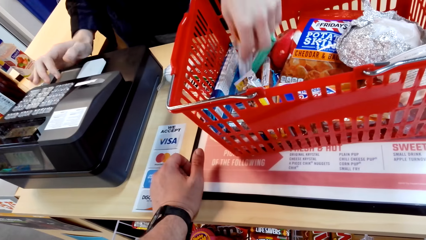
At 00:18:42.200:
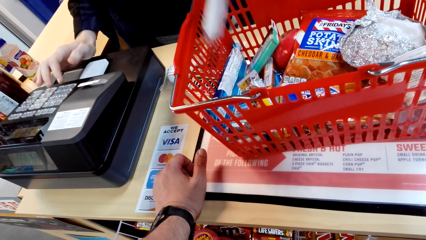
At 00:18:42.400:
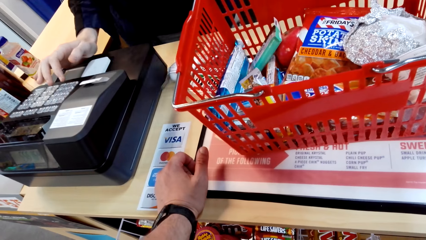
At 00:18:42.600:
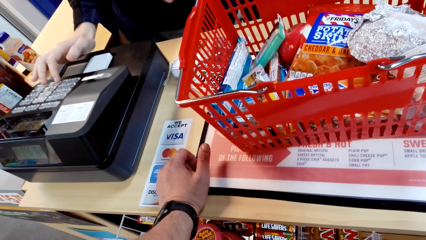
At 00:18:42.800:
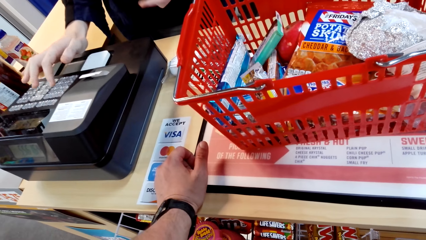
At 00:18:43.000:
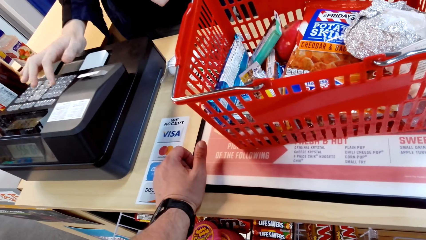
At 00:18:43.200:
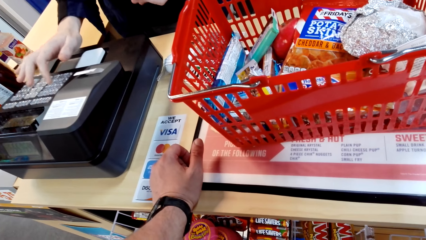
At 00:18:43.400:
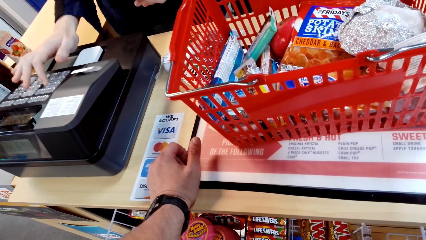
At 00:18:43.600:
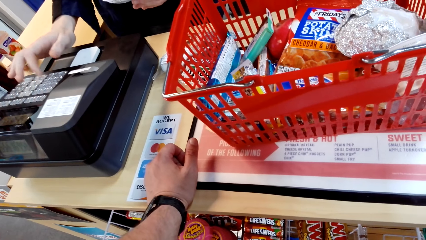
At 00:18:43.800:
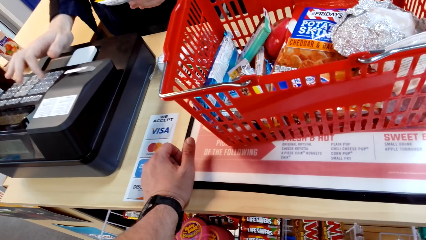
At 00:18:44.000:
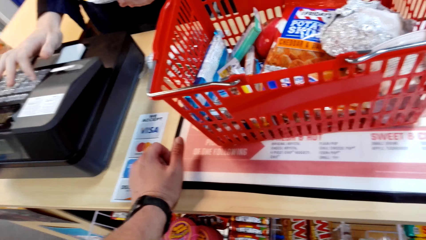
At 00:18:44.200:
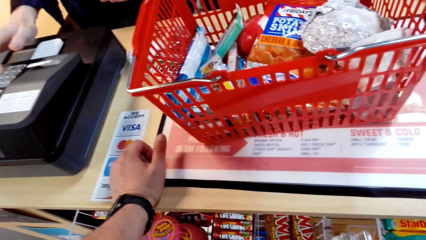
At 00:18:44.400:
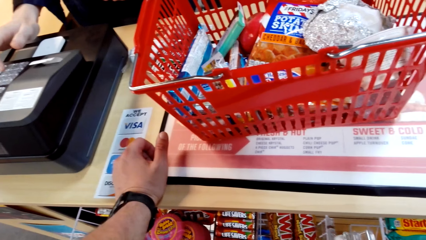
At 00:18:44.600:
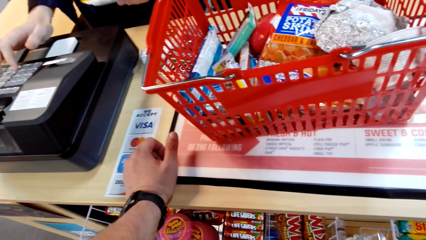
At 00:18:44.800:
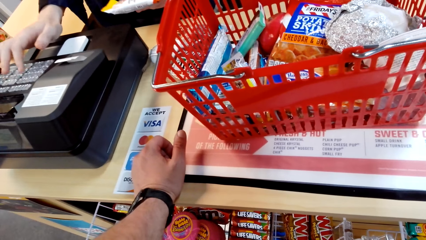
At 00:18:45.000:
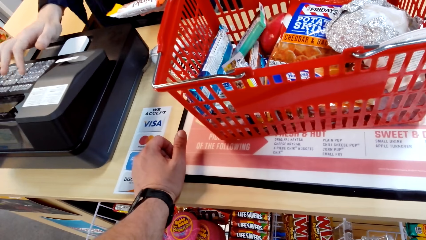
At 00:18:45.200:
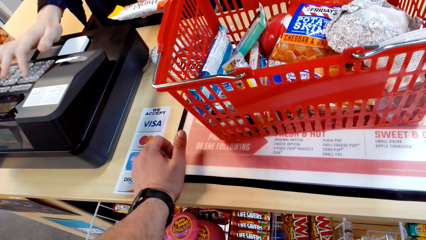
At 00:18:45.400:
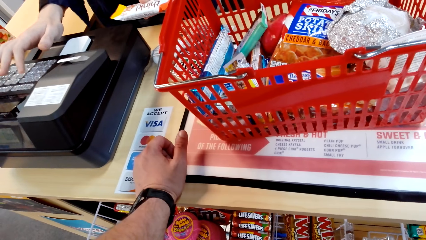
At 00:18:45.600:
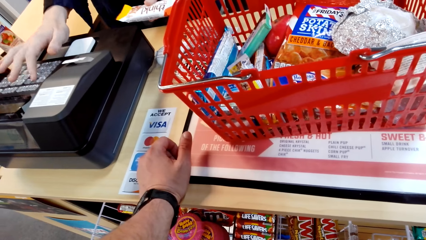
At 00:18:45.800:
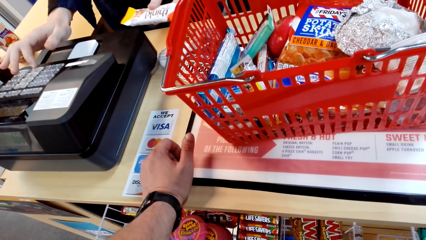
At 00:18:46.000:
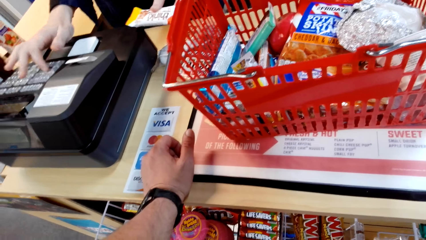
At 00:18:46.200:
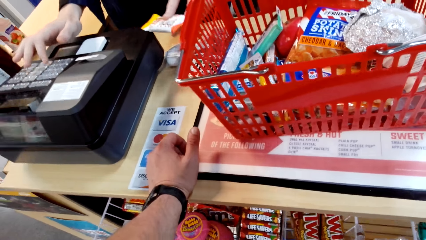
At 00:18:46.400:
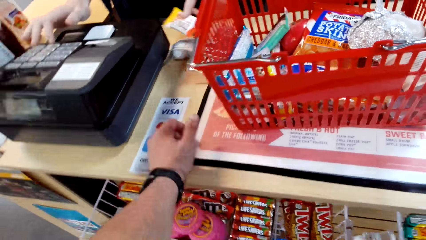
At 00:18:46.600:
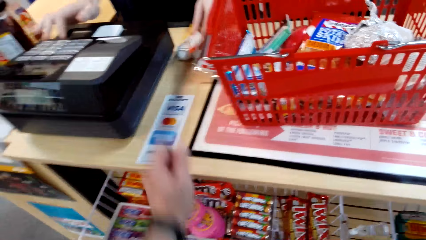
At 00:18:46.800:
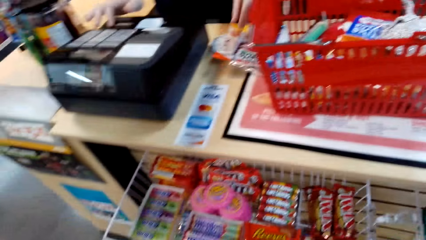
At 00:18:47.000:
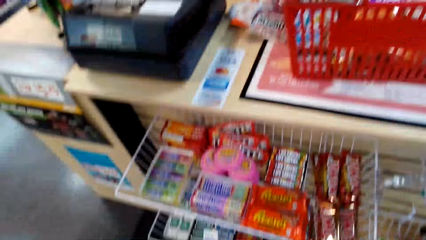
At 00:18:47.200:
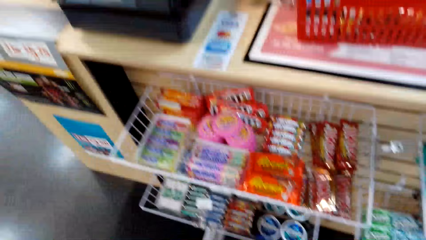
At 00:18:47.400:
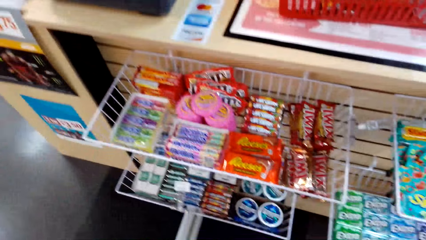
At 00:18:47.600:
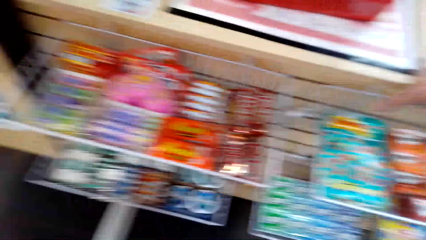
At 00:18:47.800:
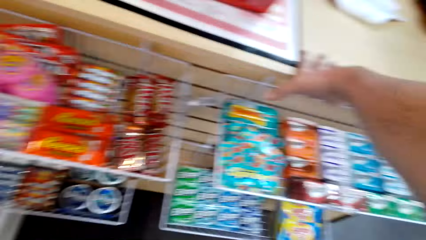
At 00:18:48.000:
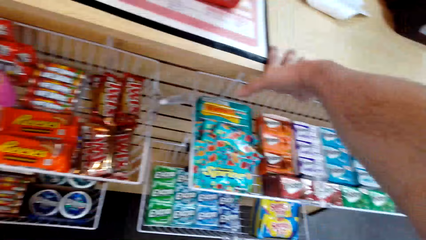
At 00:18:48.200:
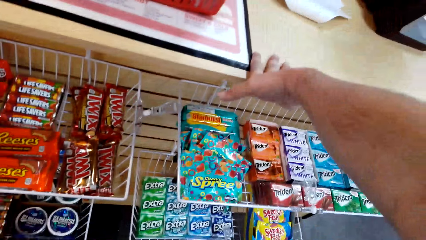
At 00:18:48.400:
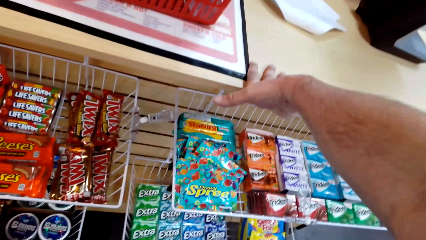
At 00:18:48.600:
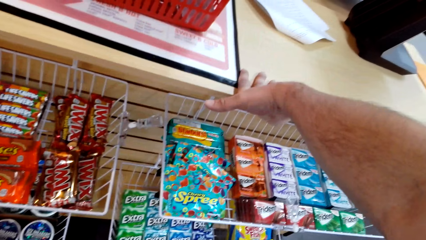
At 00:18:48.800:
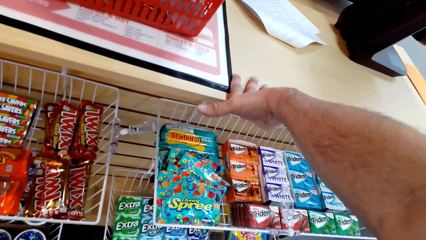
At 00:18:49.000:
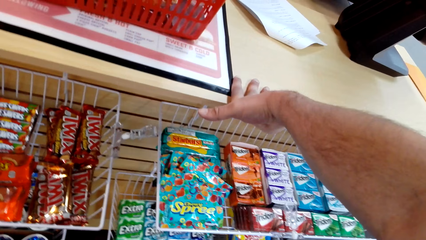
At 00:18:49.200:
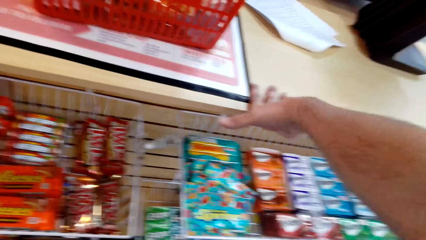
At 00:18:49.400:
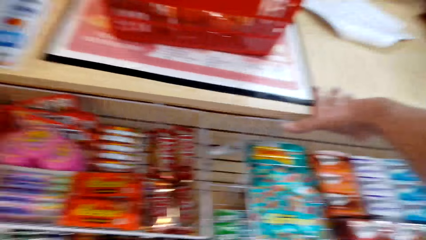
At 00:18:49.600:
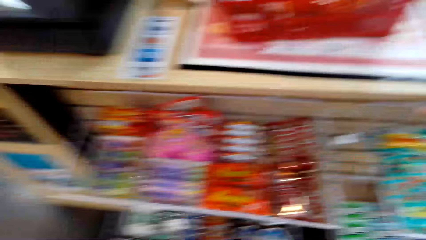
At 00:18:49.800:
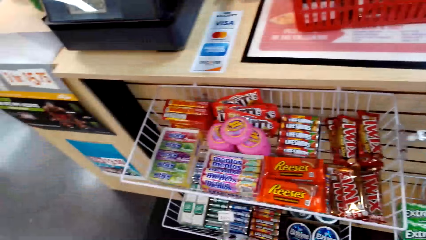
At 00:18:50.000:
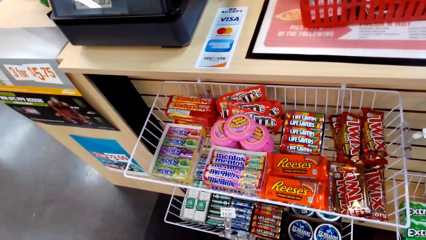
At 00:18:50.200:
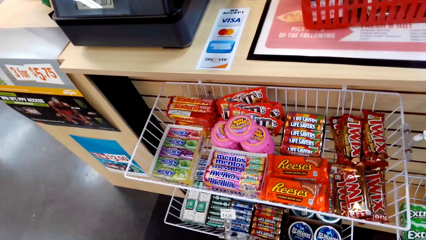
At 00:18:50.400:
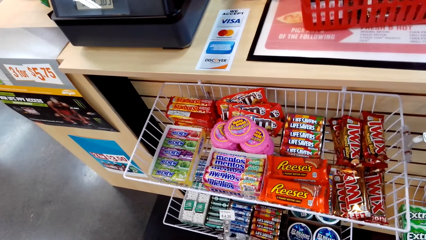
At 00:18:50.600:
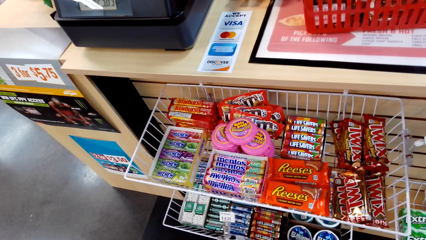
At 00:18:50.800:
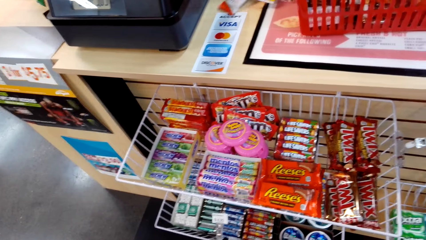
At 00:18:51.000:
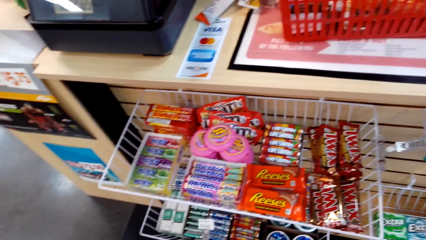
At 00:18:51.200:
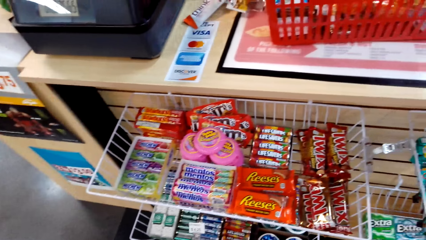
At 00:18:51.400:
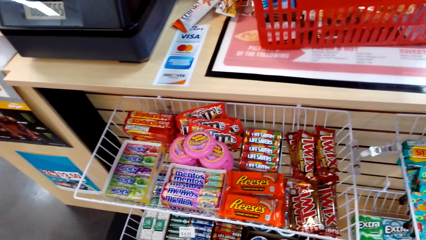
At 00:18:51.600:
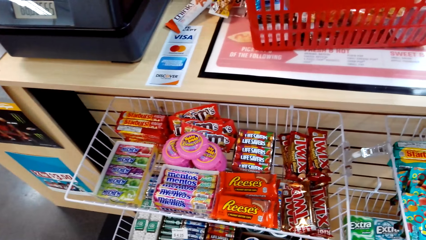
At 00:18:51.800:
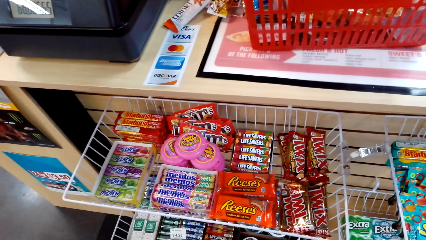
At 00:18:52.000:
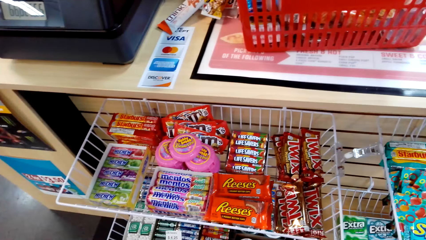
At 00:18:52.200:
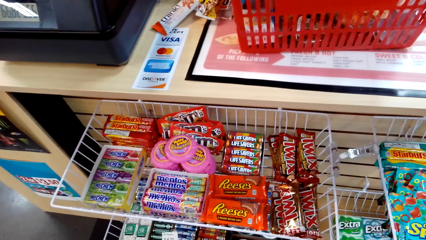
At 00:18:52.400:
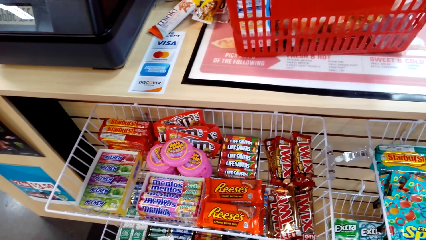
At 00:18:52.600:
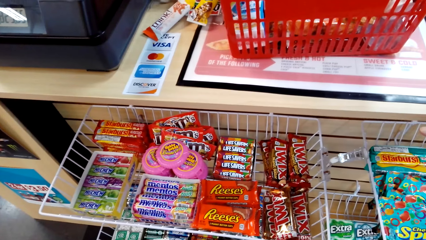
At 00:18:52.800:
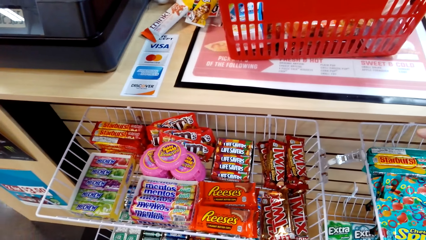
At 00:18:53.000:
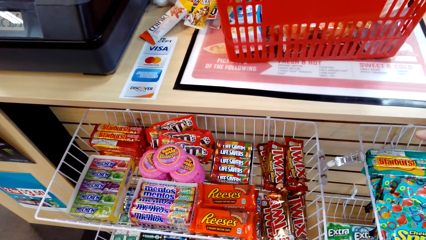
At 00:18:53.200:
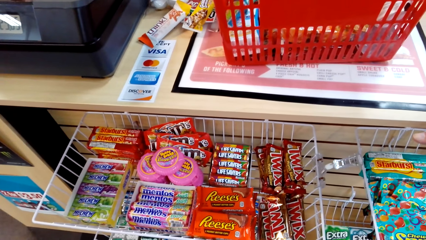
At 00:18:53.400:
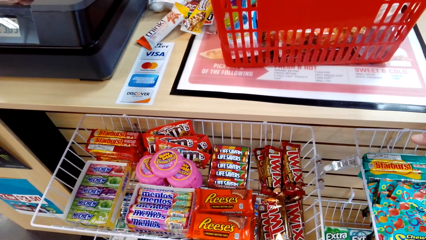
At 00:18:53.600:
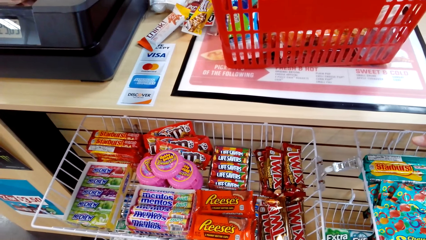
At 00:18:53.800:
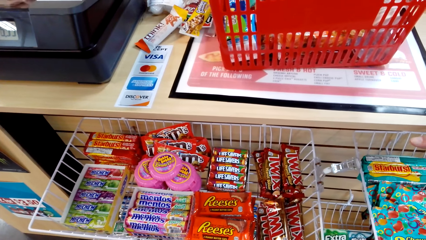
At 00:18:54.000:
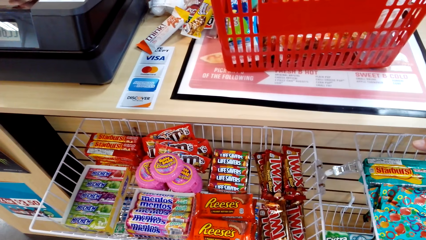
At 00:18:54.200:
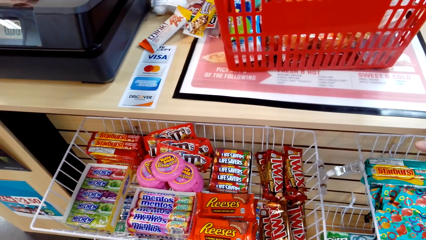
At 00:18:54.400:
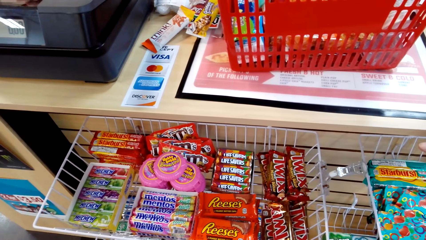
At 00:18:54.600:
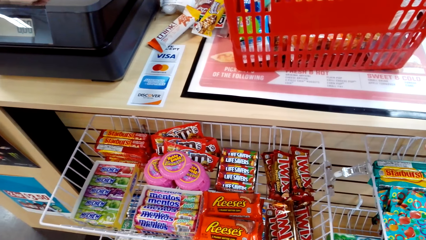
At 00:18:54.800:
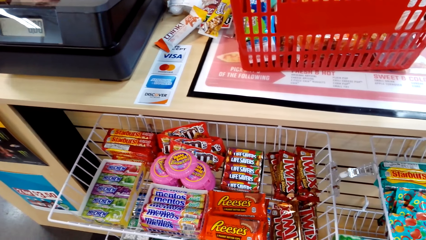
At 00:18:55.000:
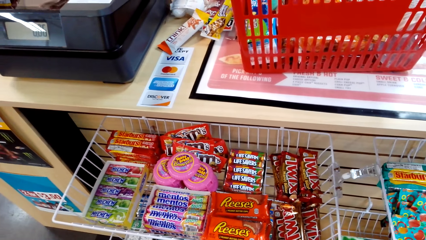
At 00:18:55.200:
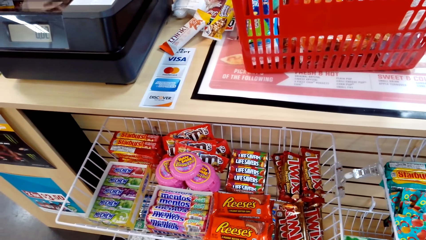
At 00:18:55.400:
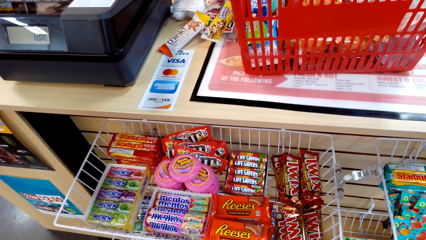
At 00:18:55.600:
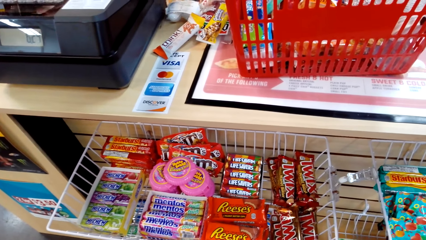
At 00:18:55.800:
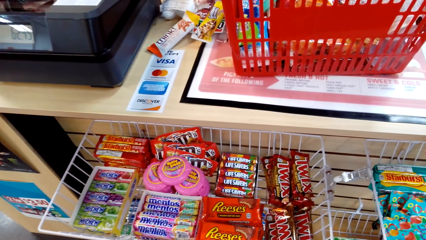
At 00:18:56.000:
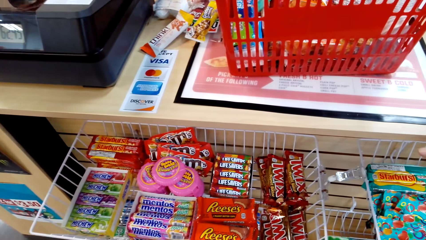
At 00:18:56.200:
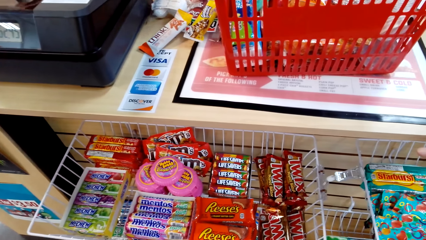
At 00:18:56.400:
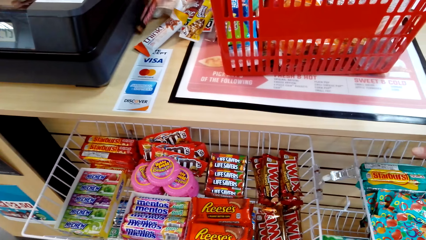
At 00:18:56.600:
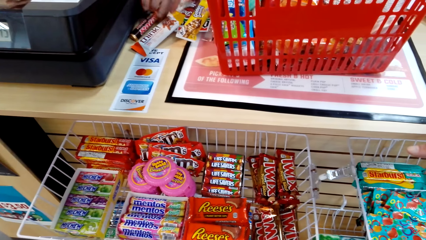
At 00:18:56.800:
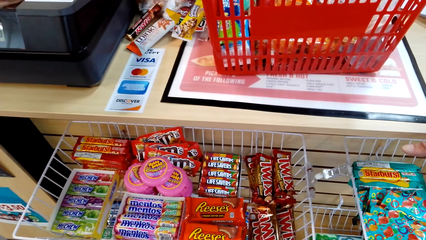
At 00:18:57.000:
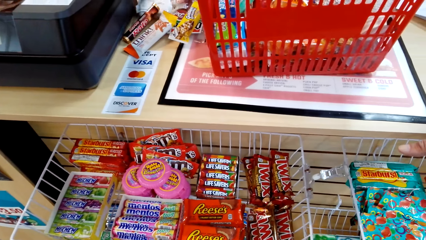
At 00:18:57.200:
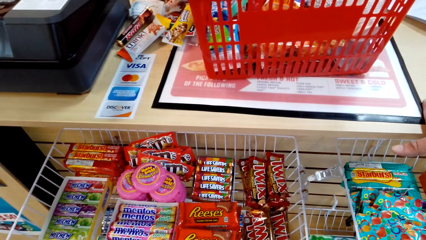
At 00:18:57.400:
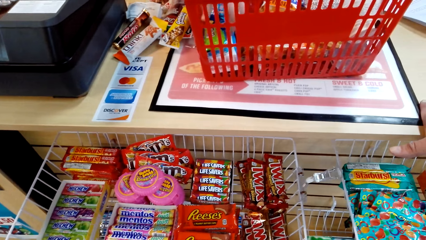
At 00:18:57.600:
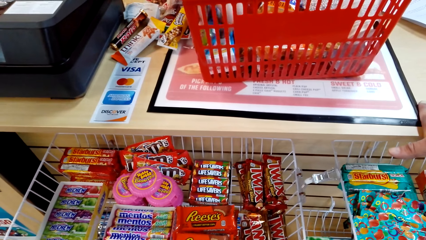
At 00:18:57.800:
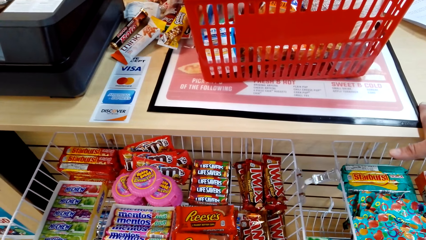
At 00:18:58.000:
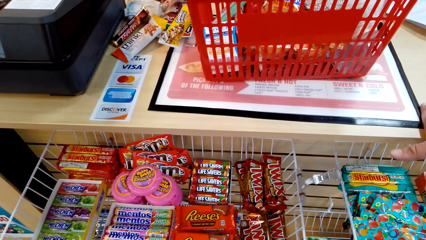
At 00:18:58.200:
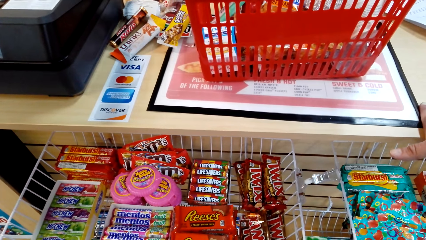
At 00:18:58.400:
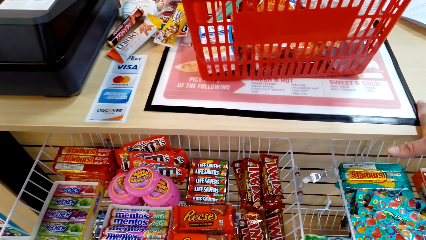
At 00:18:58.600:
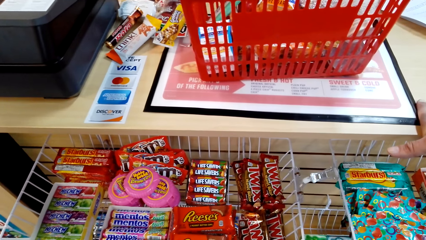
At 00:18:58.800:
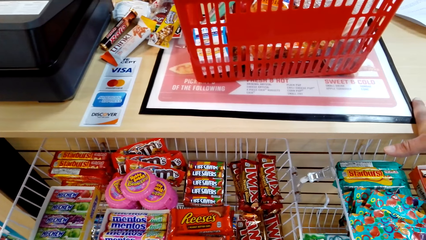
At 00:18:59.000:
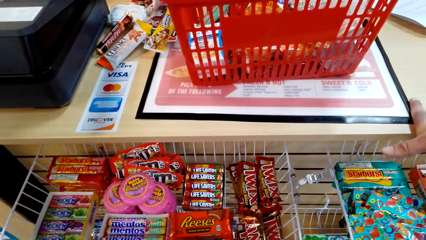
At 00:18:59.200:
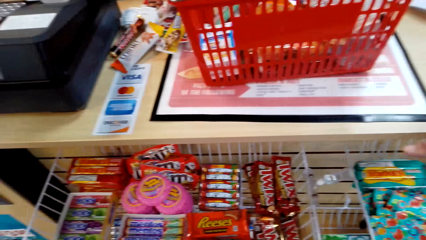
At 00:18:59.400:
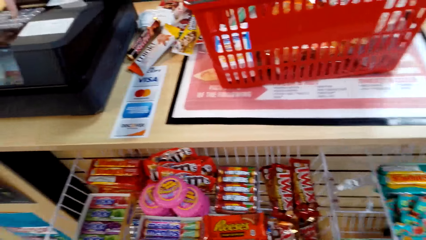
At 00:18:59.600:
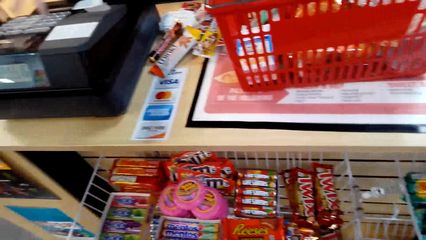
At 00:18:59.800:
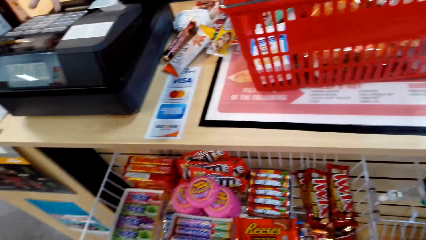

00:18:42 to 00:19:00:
A man picks something and presses the machine. The camera wearer looks around the shelves. The man picks something.
